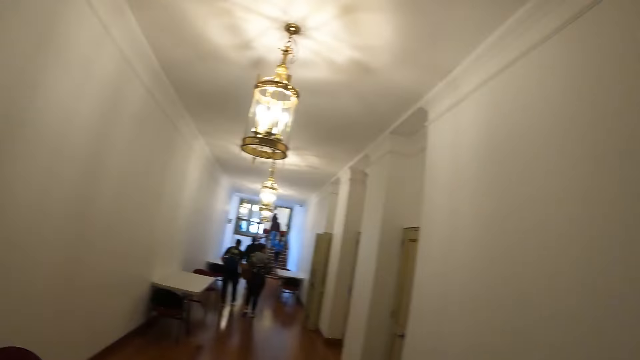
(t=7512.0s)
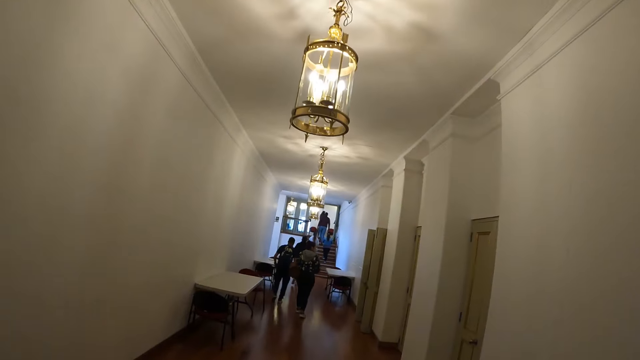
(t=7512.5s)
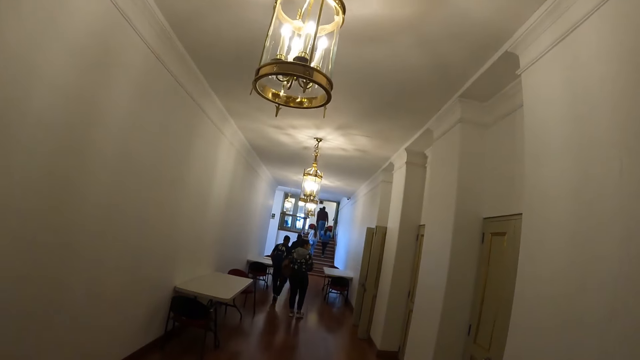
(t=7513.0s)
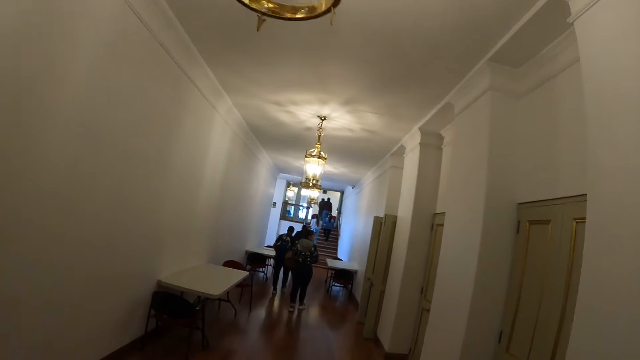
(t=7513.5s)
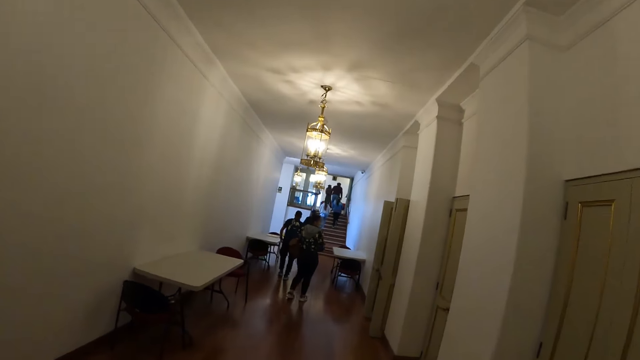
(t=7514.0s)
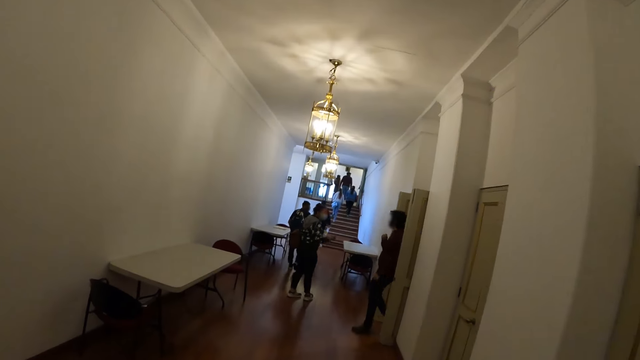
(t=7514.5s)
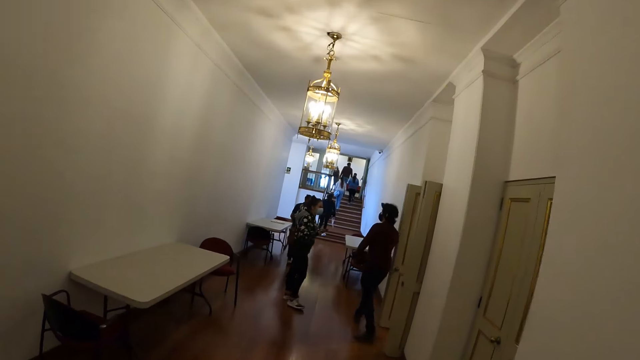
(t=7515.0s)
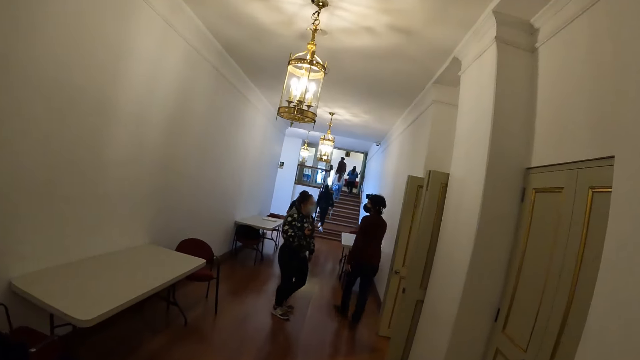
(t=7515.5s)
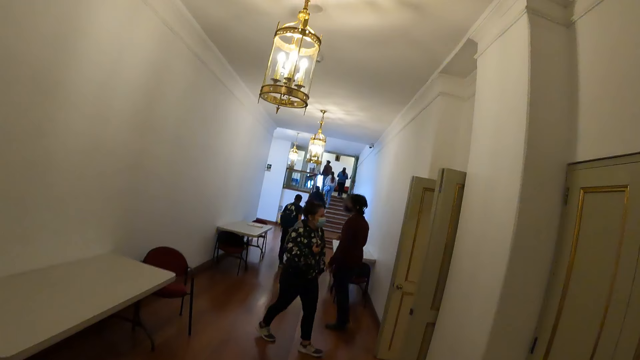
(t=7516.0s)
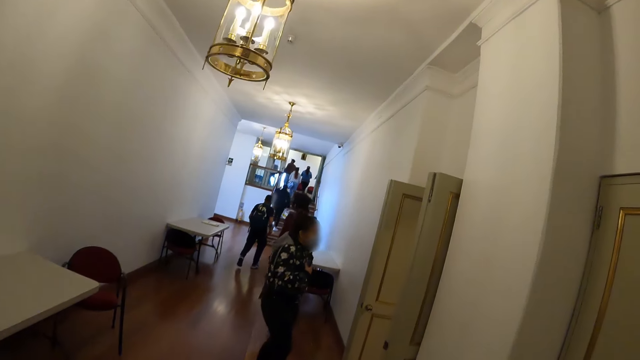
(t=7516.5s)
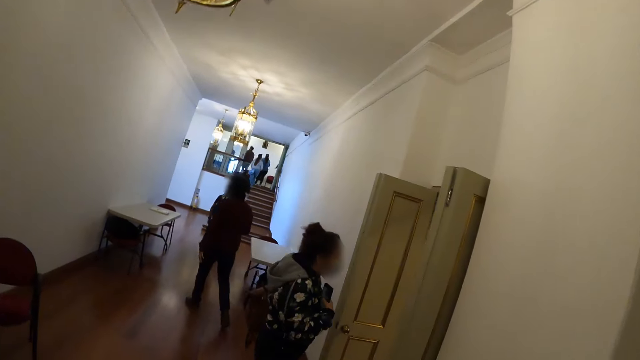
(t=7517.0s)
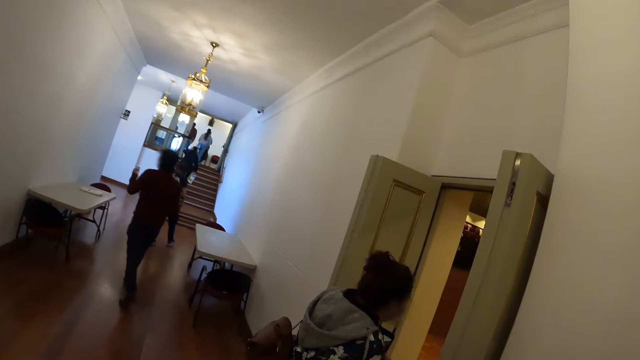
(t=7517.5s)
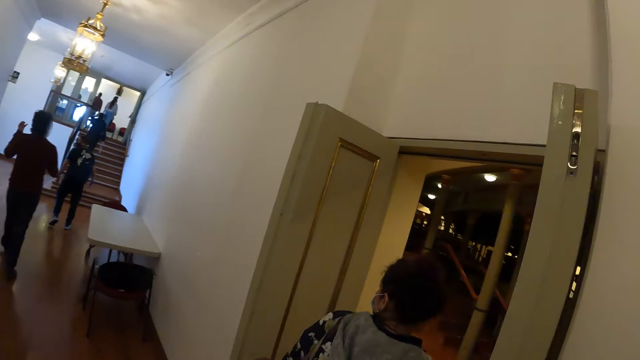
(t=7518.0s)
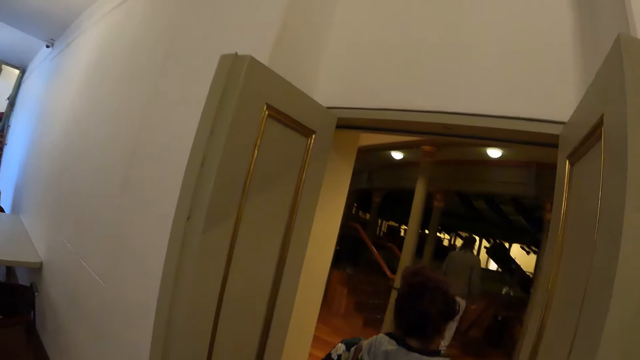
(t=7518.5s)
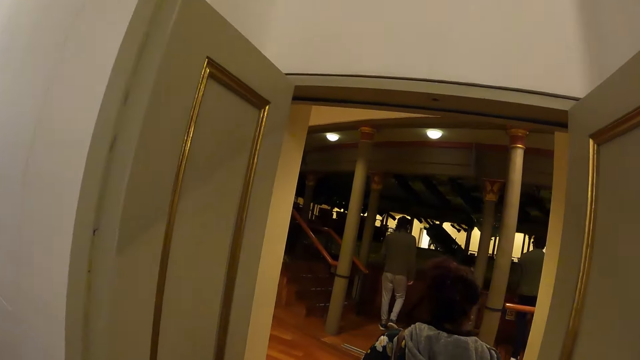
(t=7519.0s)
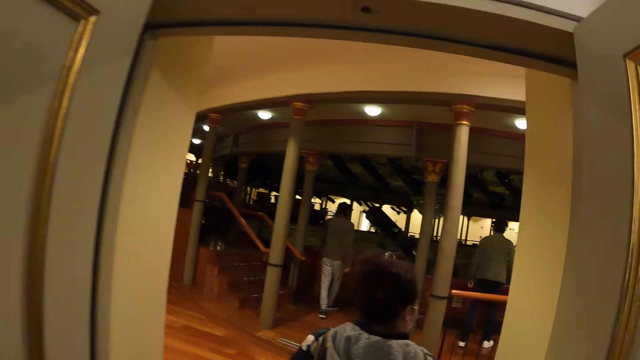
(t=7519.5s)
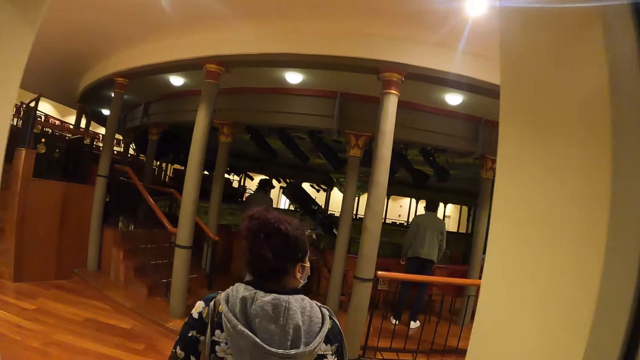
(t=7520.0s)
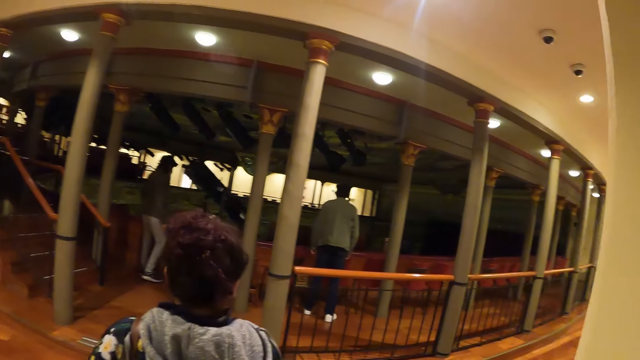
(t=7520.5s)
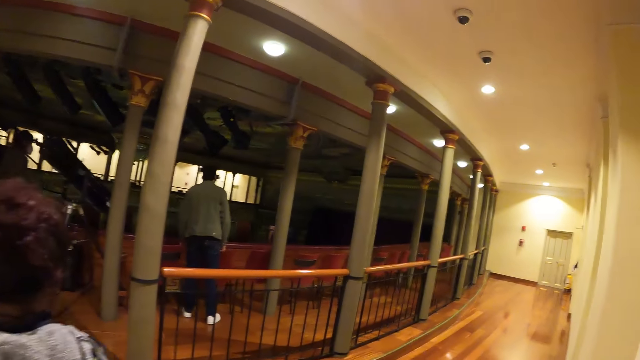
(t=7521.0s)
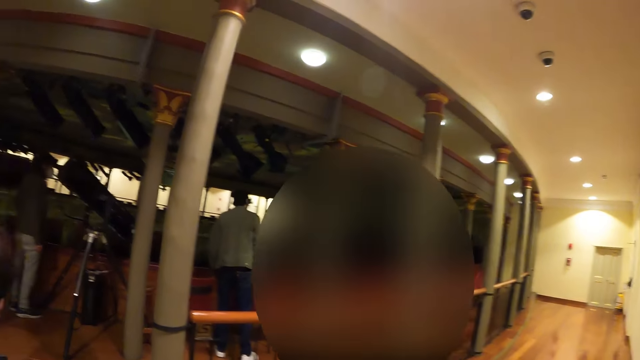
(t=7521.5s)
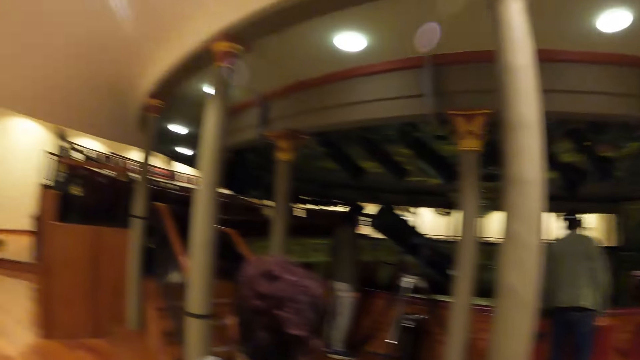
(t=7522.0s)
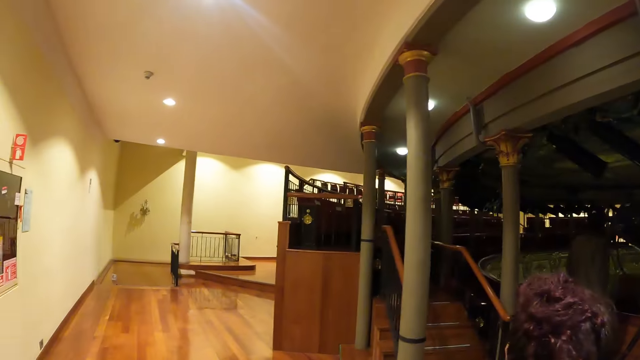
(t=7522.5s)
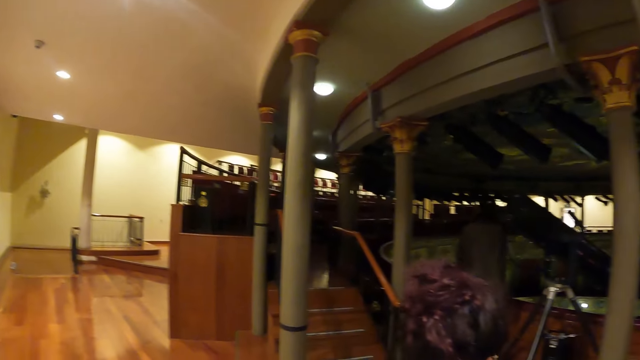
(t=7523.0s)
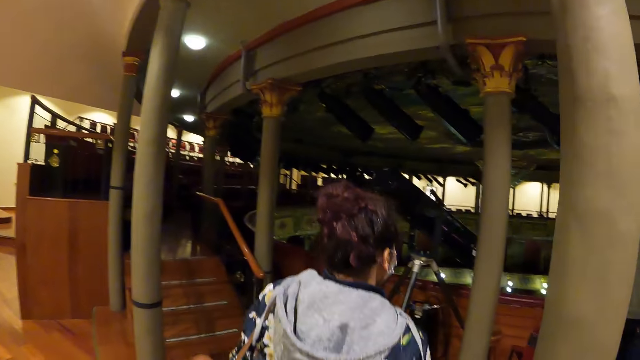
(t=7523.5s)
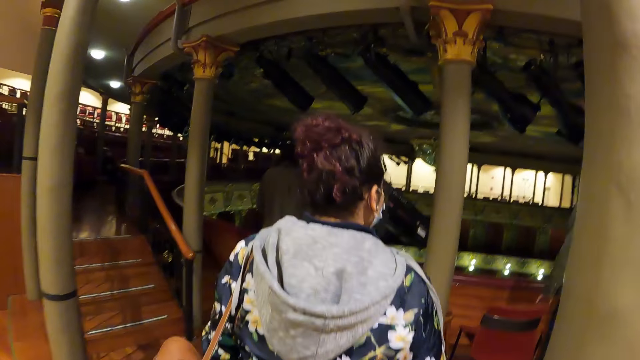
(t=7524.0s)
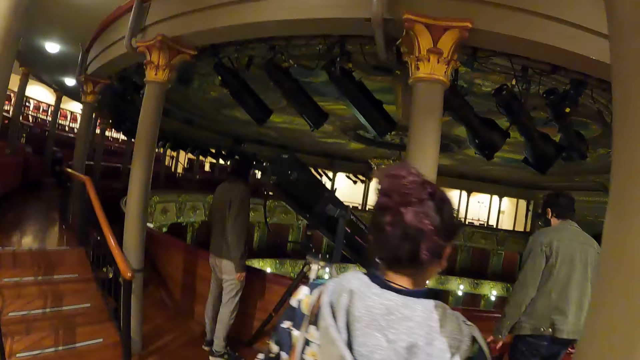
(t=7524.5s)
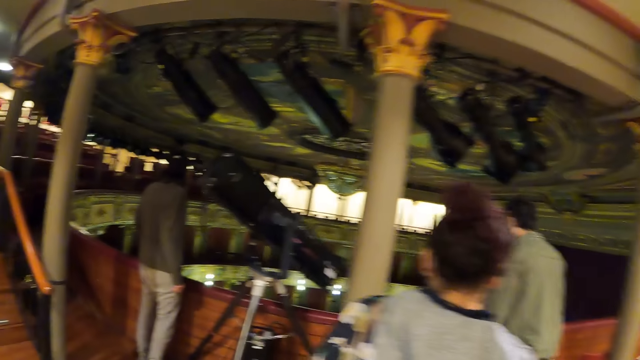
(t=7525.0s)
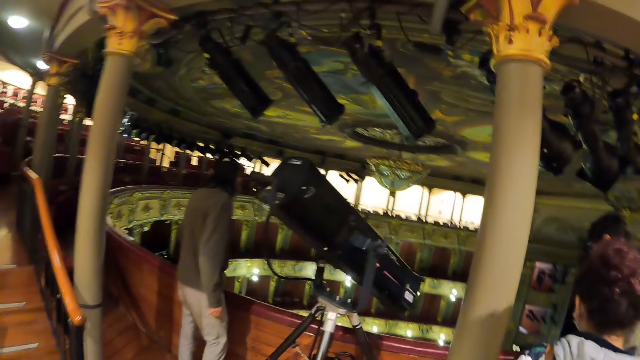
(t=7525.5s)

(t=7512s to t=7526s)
The camera wearer walks around. They look around.

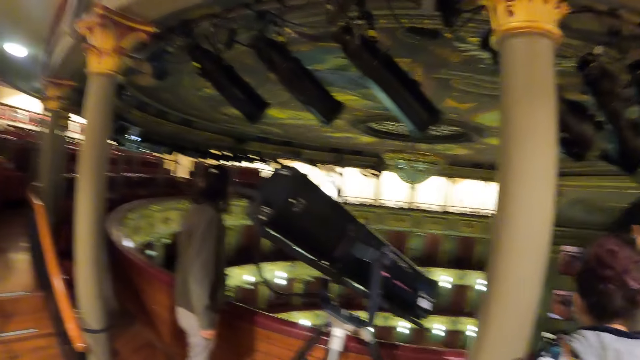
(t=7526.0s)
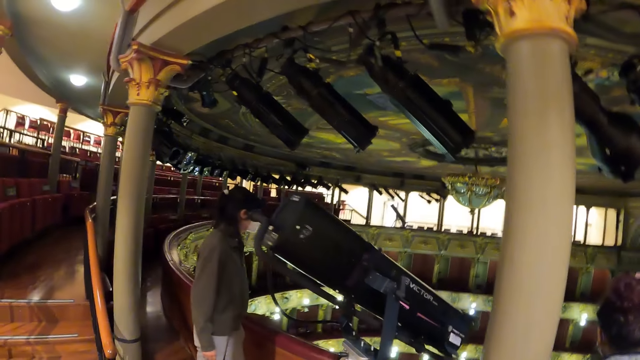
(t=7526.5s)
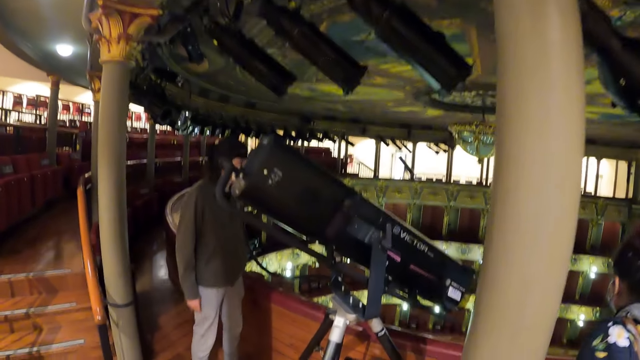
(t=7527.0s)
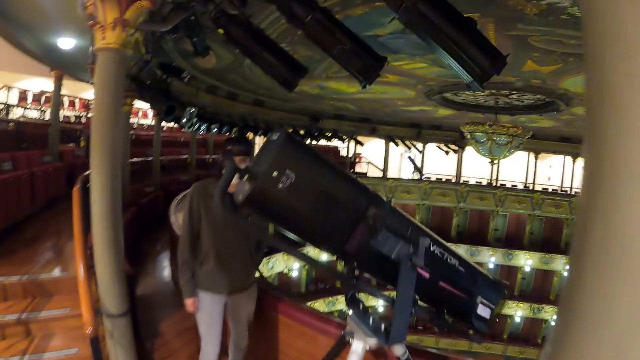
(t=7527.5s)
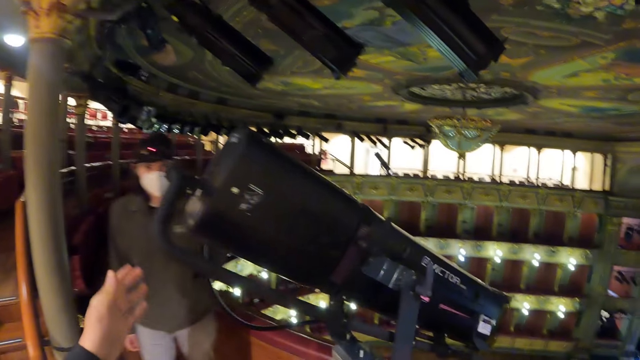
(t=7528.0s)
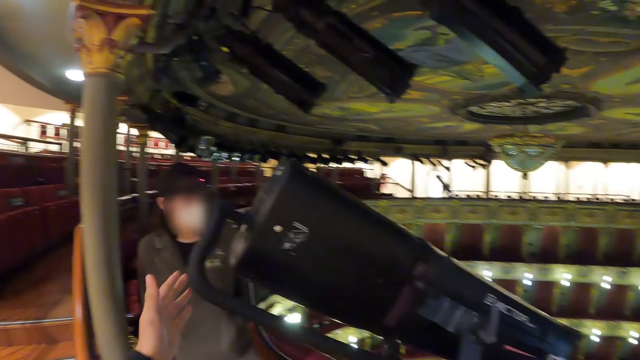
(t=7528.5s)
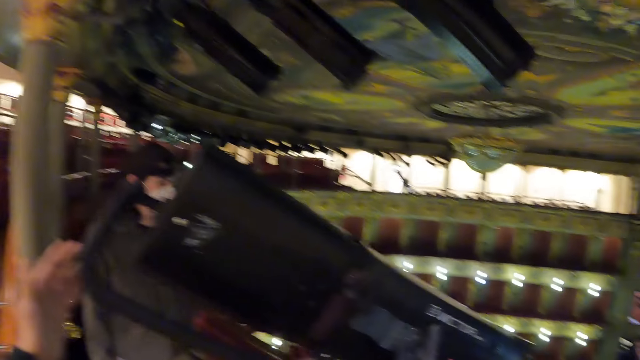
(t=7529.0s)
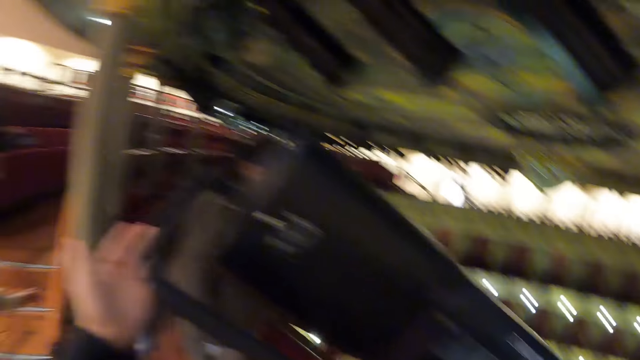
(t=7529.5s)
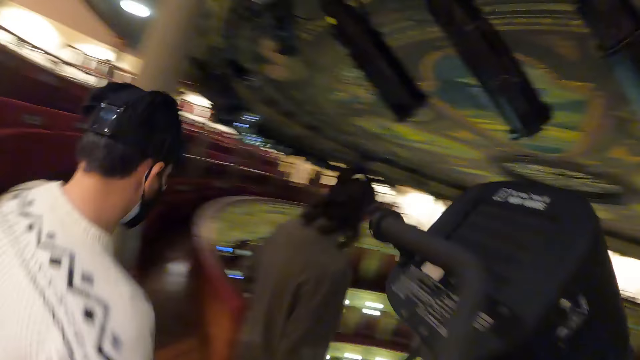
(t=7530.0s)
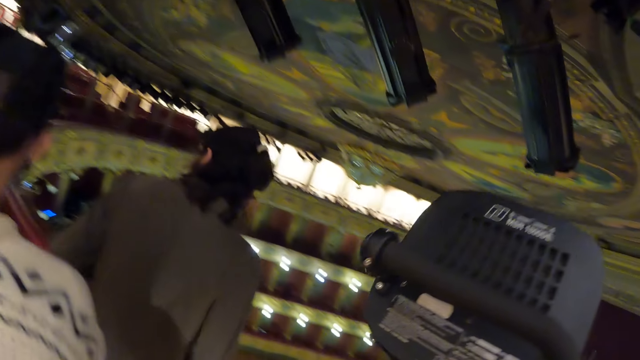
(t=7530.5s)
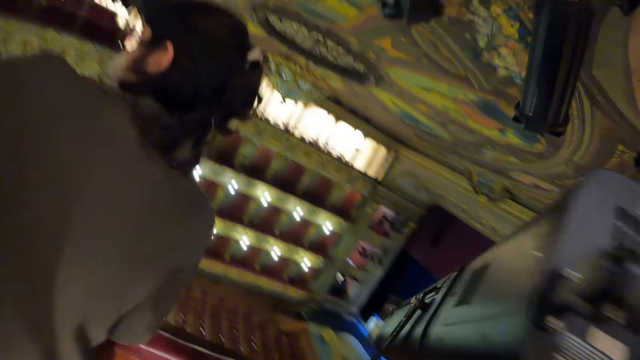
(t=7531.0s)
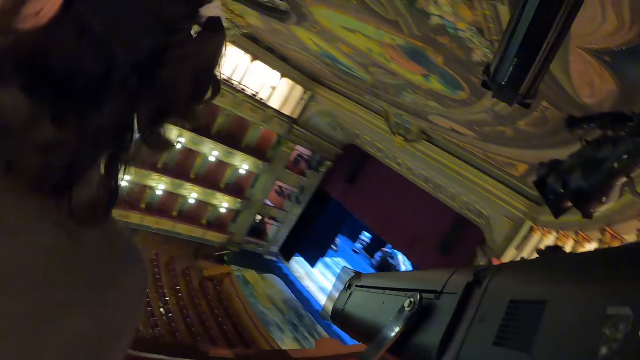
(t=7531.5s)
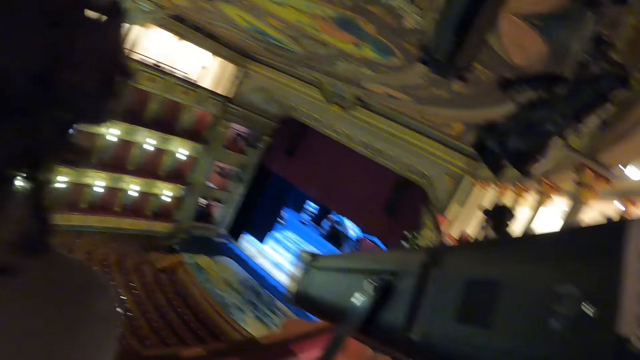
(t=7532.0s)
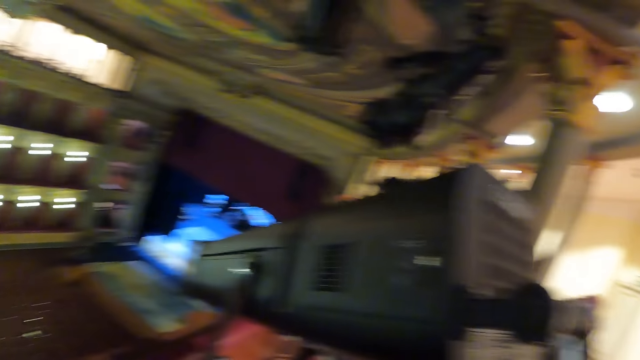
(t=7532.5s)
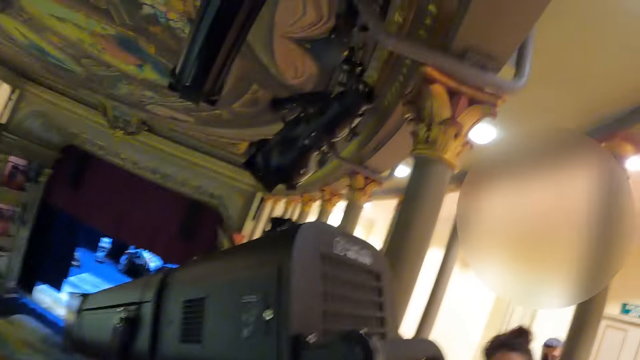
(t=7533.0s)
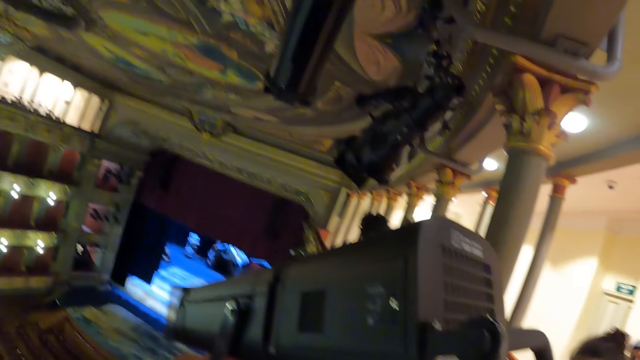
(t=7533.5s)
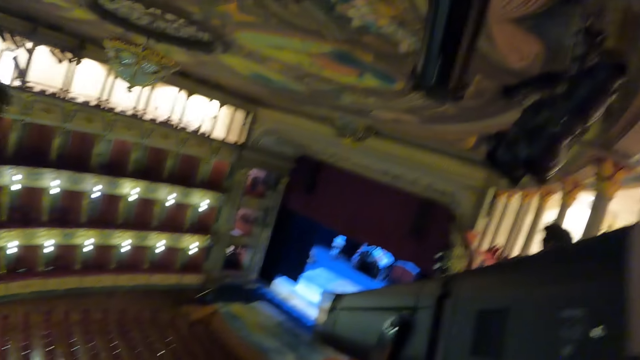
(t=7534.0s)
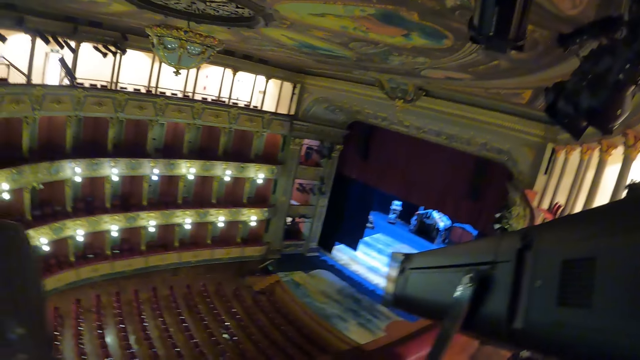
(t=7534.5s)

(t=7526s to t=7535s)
The camera wearer touches something.
